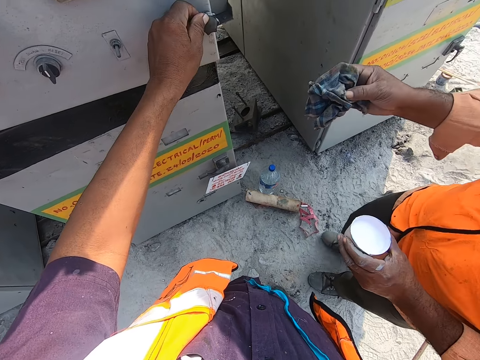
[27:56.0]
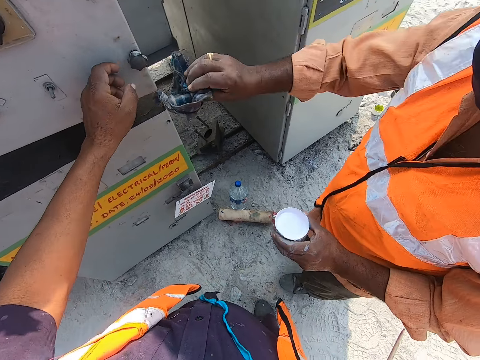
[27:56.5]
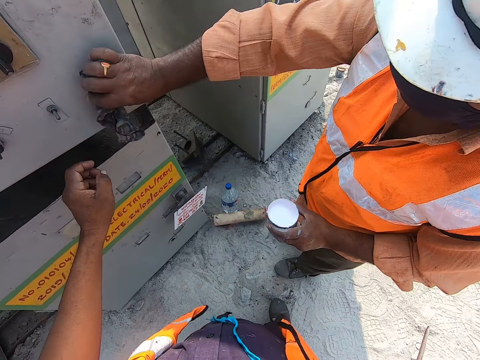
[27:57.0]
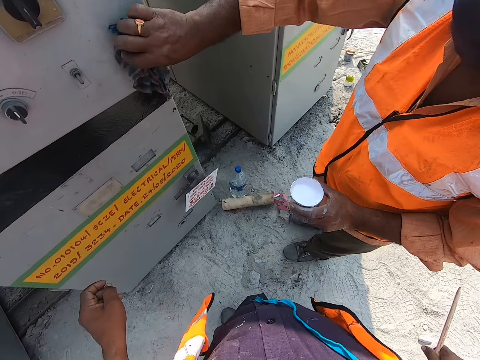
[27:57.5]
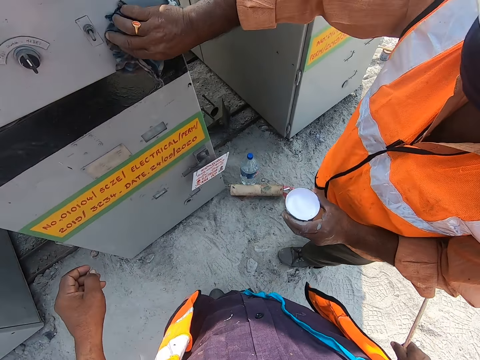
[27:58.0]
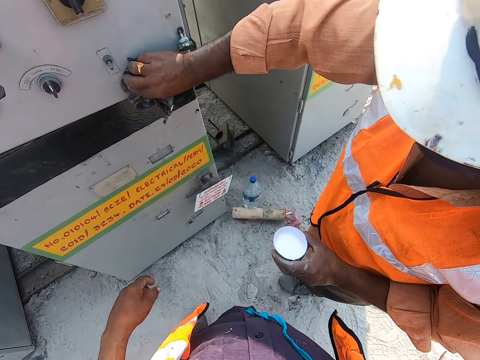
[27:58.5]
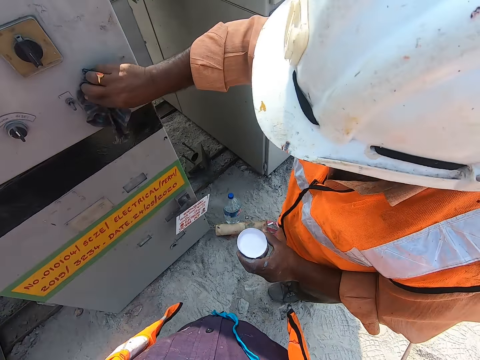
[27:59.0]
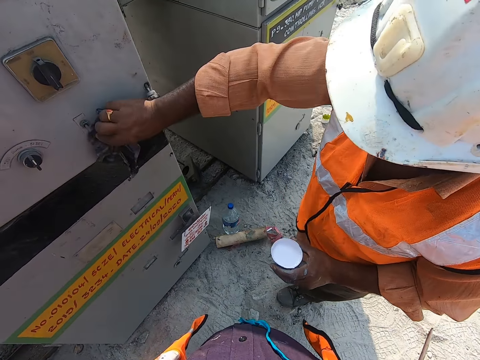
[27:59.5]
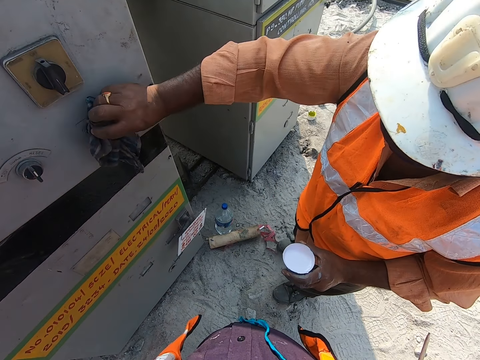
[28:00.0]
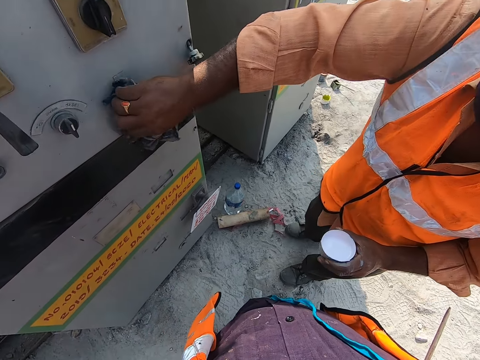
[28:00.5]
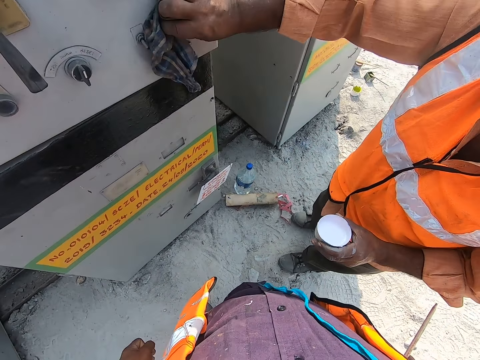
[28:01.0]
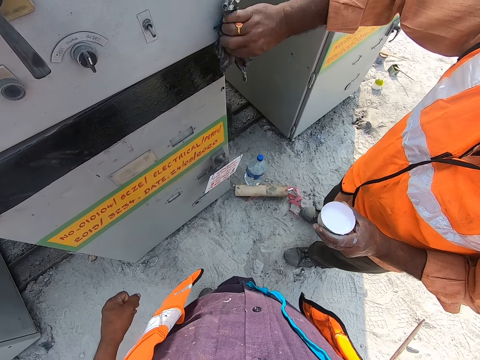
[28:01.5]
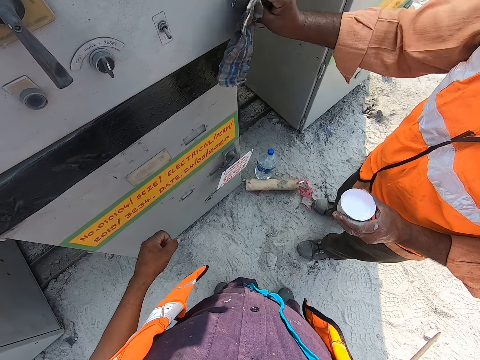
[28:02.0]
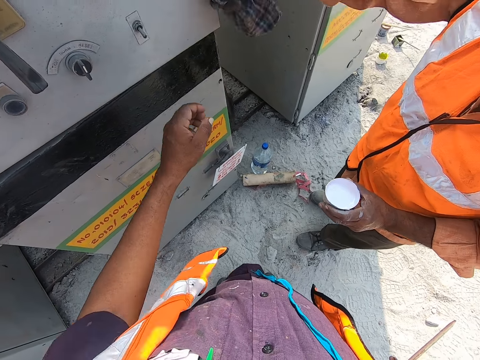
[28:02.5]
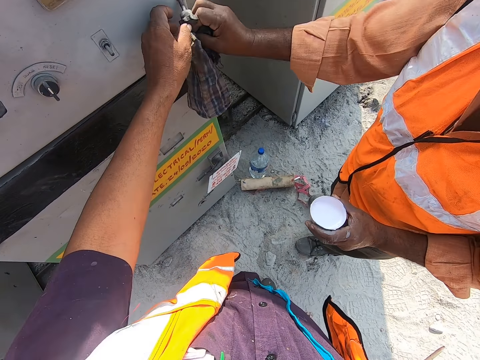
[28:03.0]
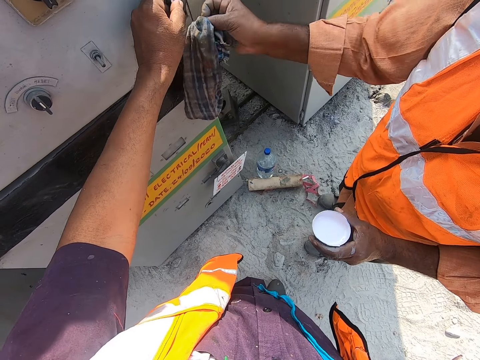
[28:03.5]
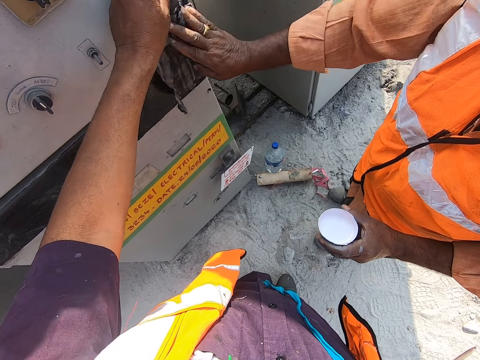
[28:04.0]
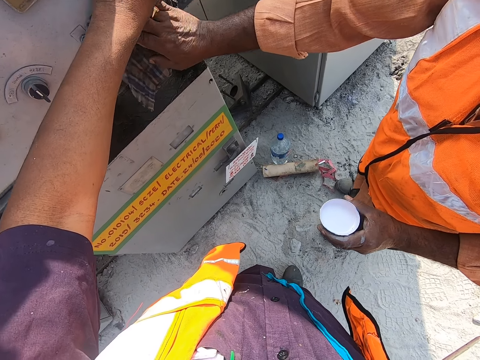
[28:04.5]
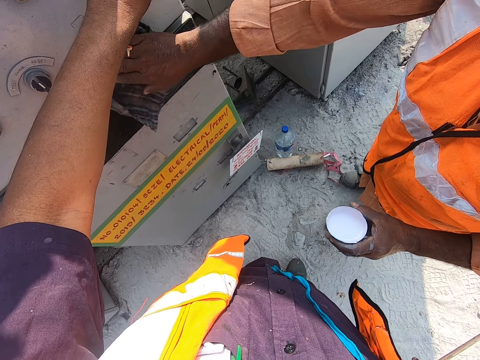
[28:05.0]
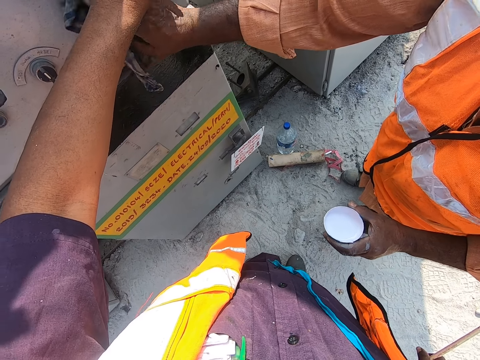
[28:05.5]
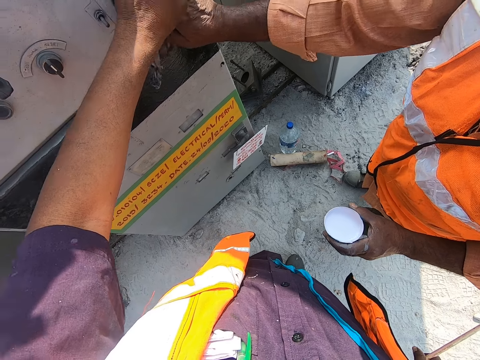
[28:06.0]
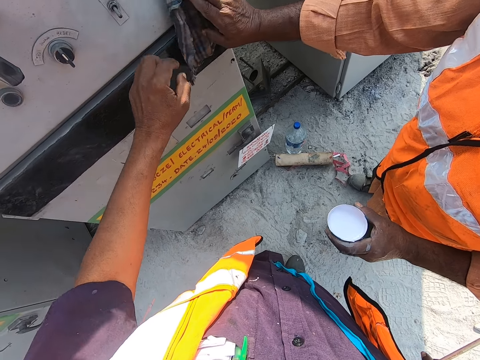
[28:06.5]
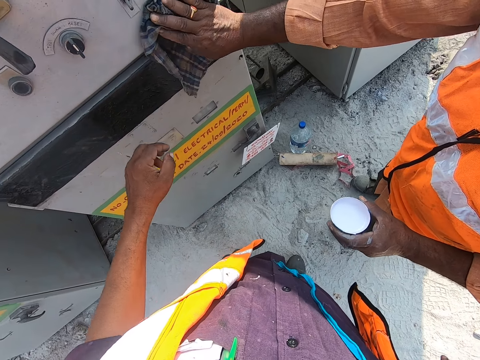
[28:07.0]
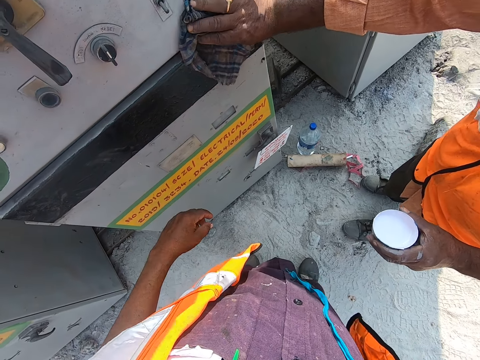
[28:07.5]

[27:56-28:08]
The camera wearer moves the knob. A man wipes the machine. The camera wearer holds the knob.

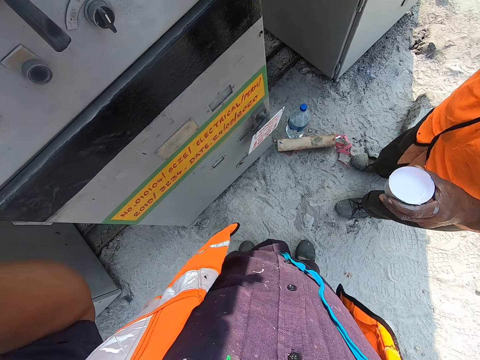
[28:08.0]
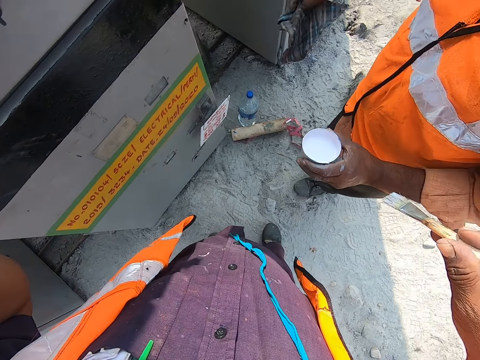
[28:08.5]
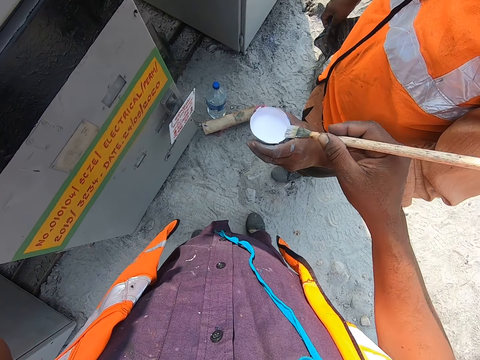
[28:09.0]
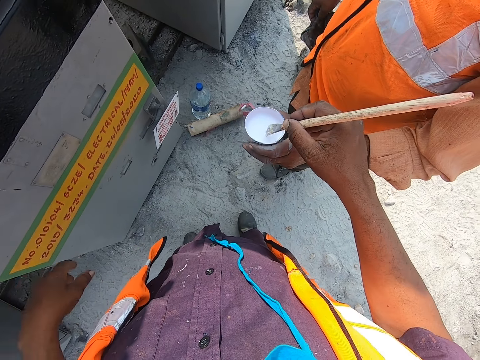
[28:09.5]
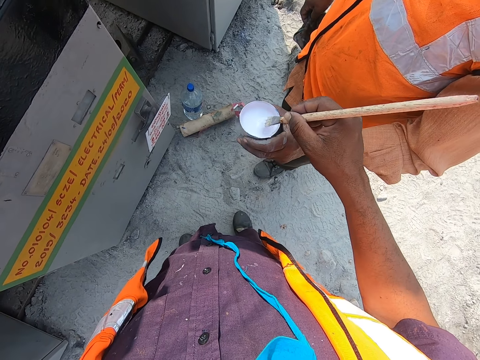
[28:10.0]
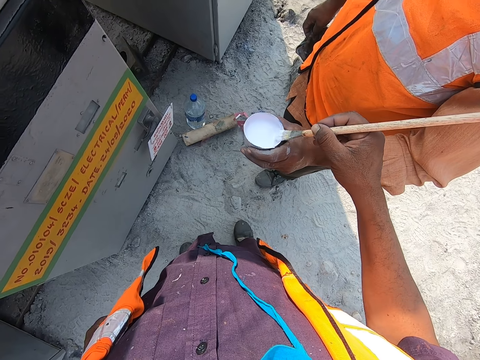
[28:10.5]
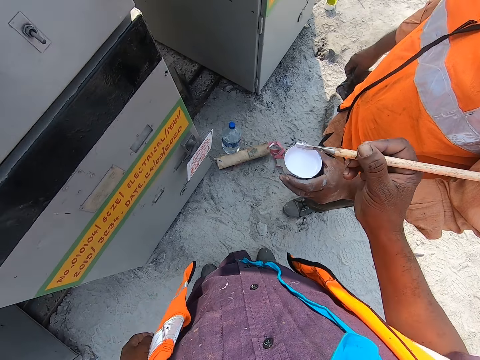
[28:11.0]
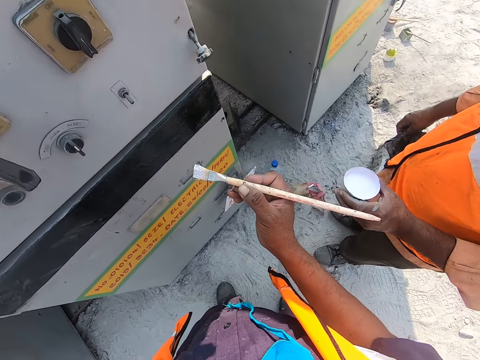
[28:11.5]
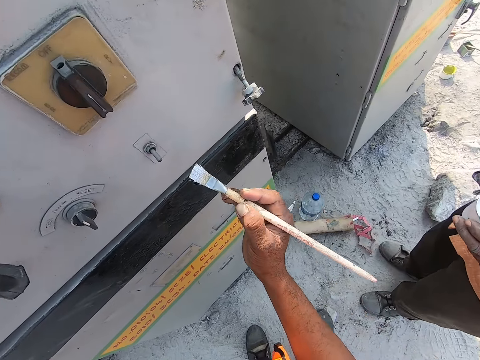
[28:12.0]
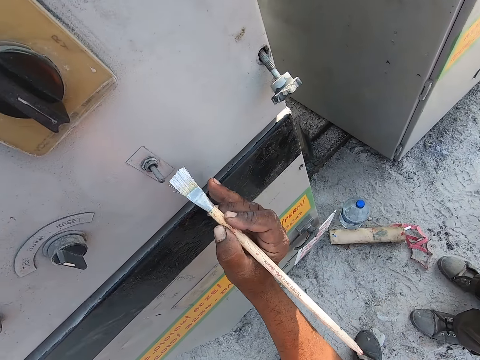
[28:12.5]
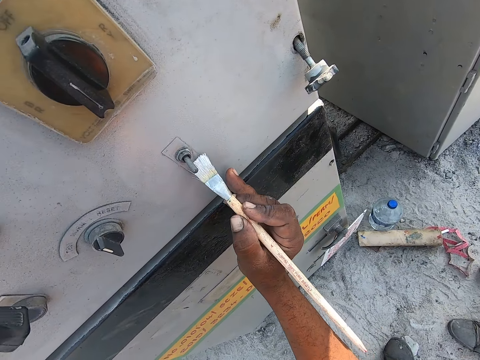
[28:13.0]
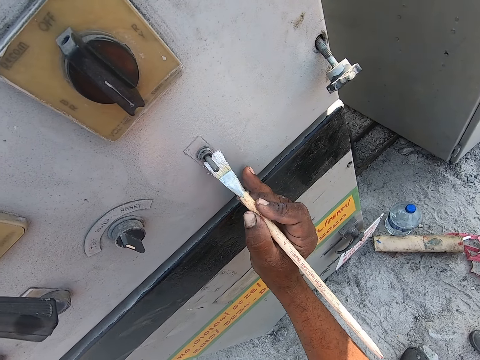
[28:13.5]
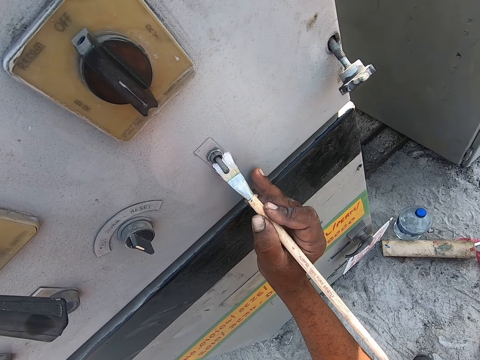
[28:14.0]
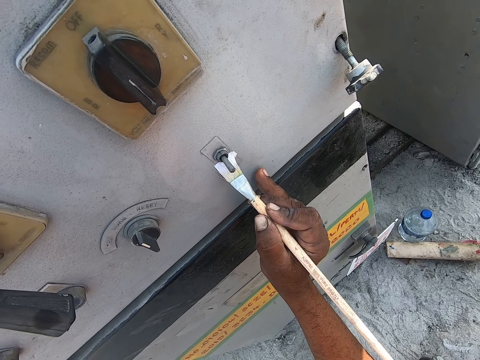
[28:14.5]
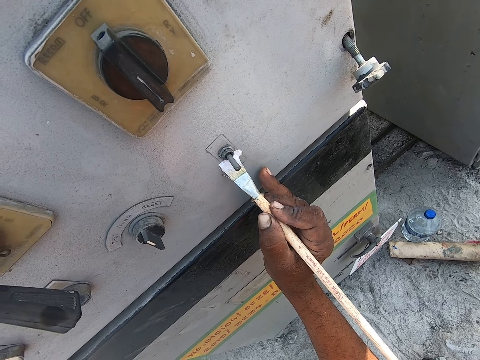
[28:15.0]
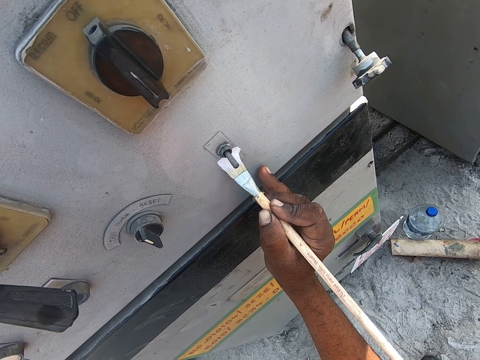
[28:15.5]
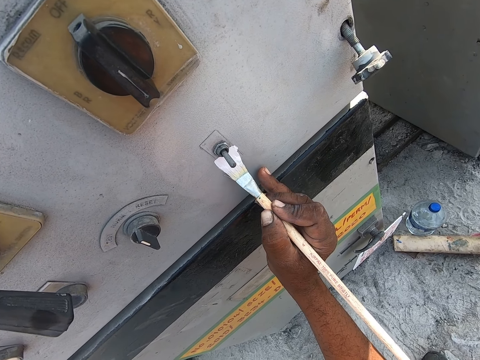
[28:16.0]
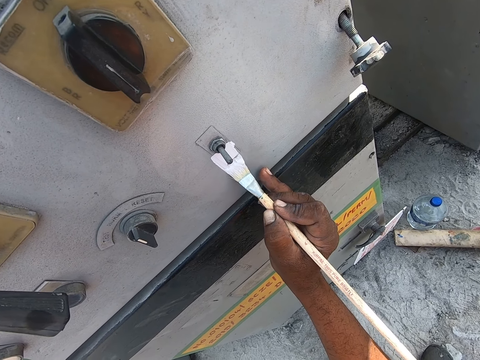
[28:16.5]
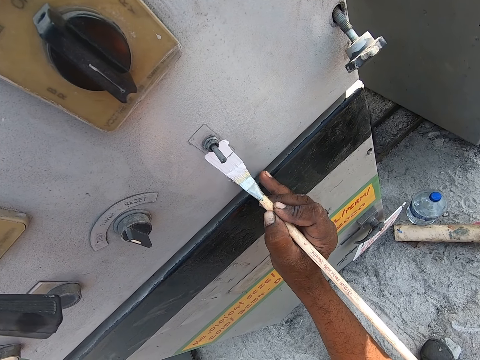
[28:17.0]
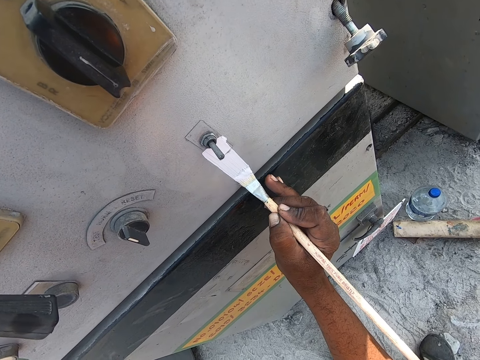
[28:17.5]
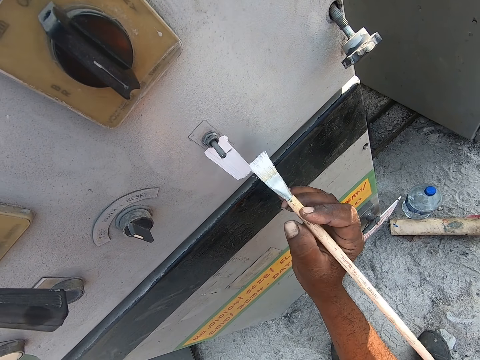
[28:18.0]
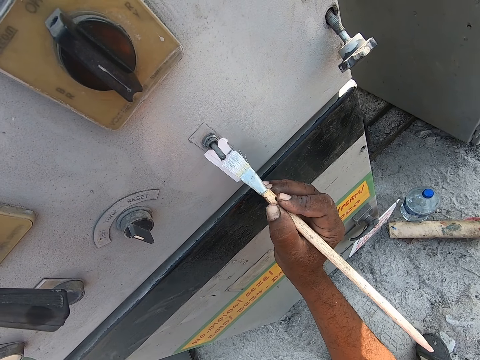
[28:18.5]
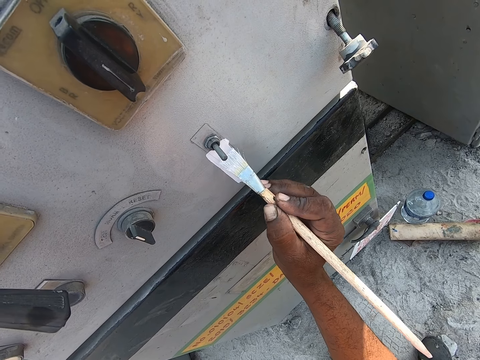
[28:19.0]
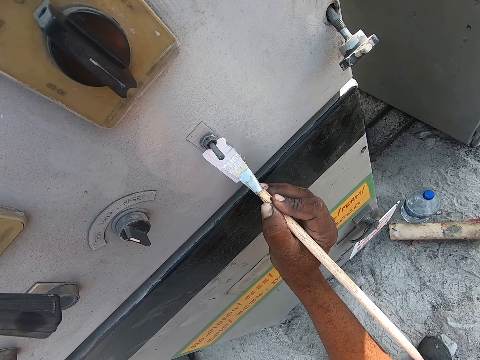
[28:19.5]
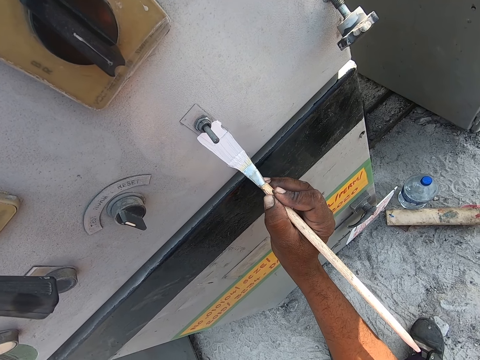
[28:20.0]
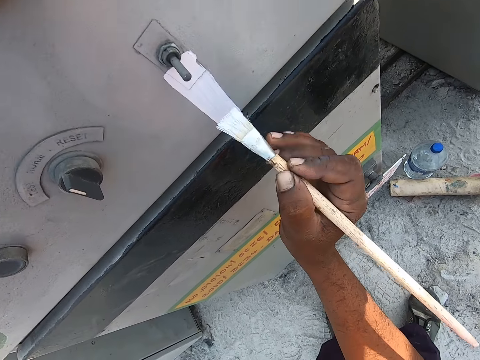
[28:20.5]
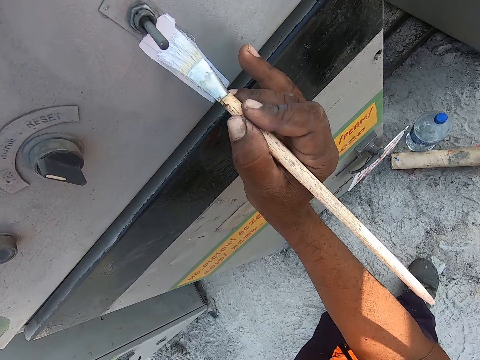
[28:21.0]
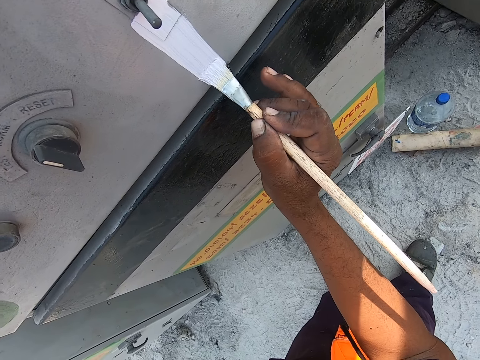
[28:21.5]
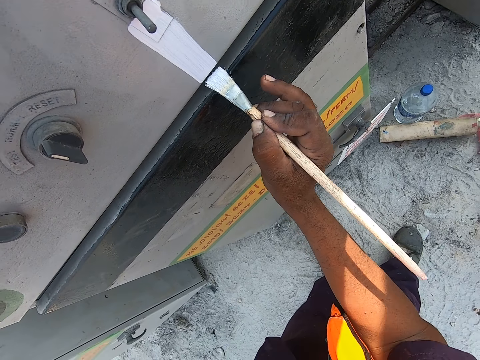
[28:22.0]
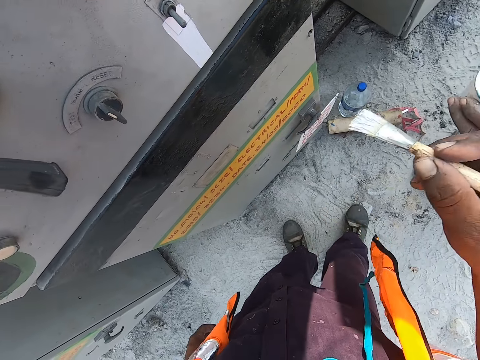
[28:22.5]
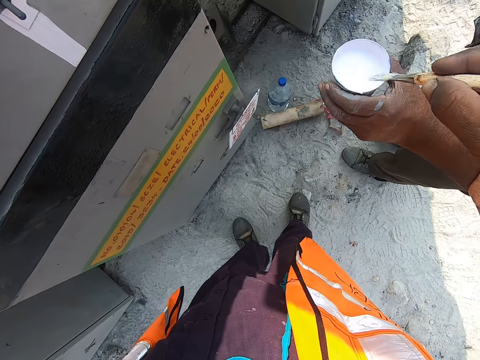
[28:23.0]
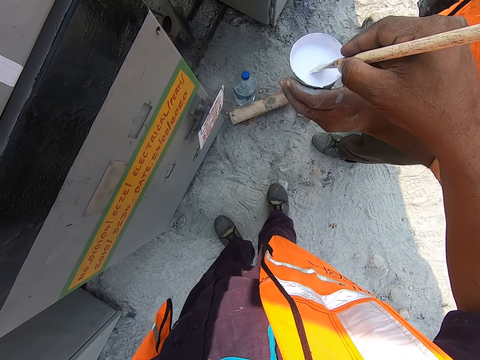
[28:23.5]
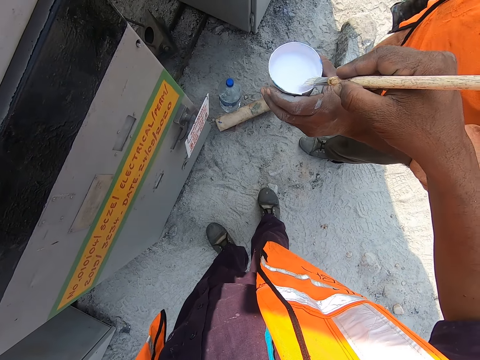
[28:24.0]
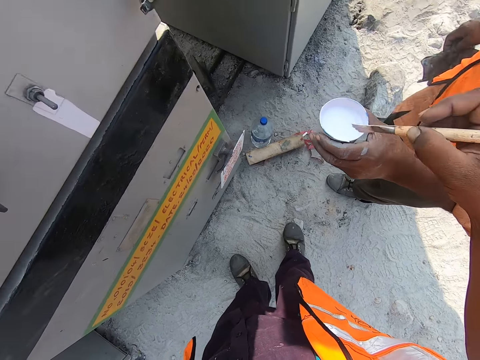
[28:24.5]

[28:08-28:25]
The camera wearer scoops paint. They put the paint brush in the paint container. They apply paint on the surface. They put the paint brush in the paint container and scoop paint.
